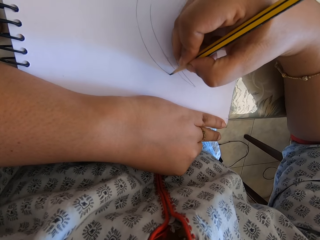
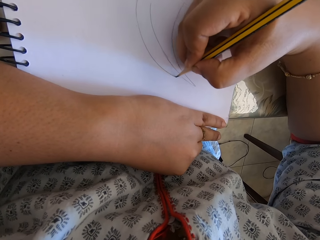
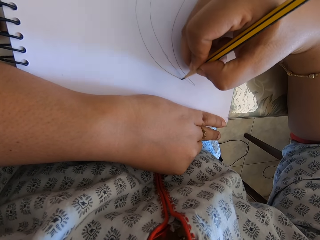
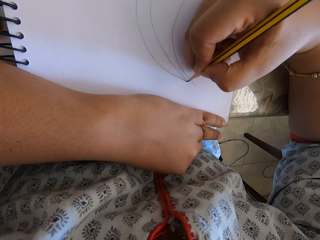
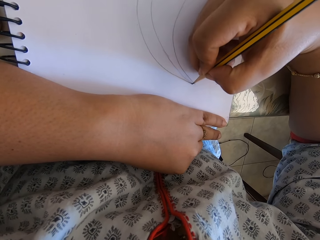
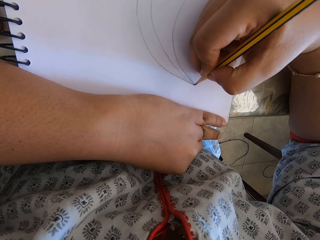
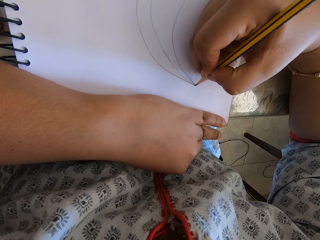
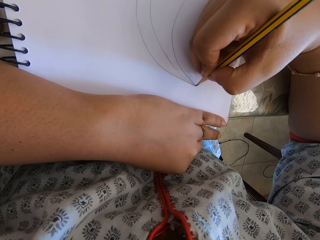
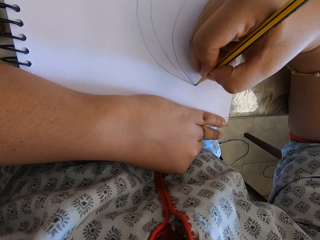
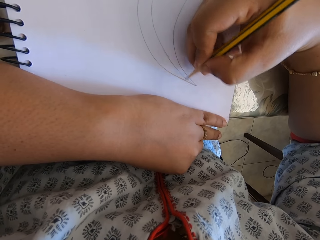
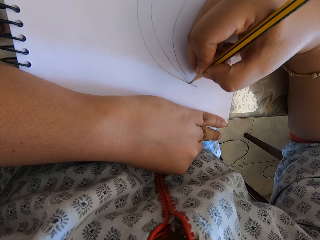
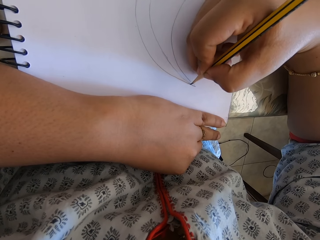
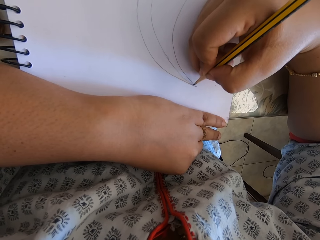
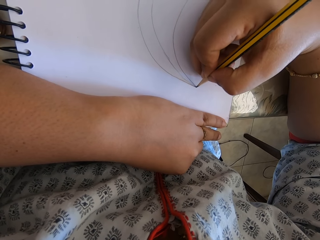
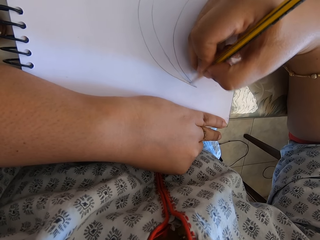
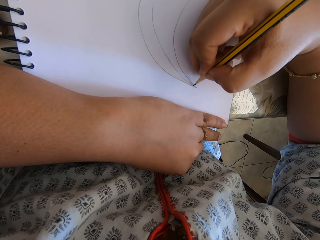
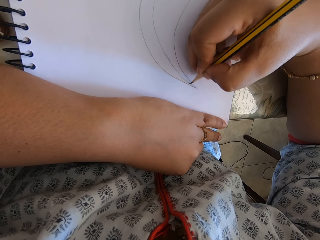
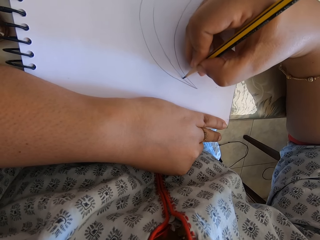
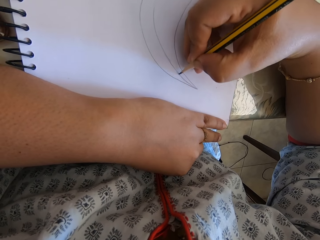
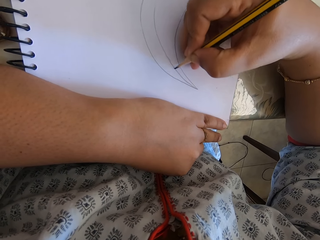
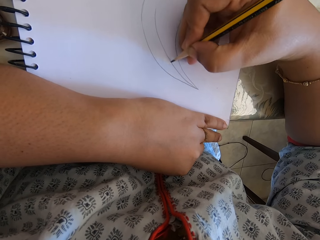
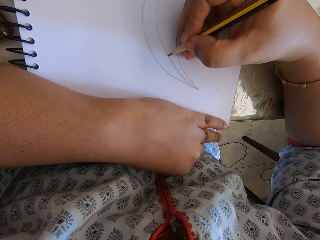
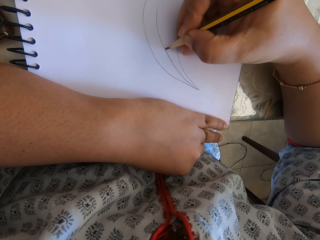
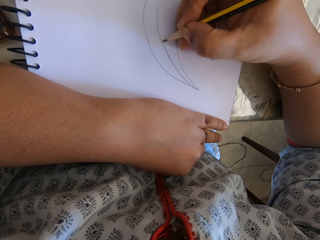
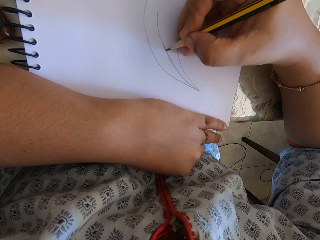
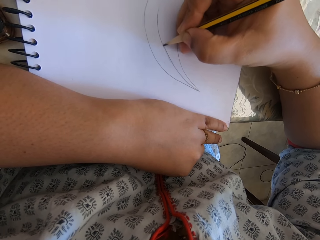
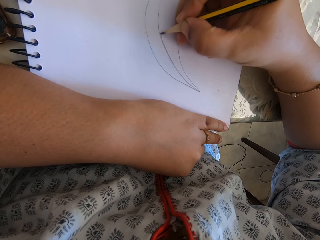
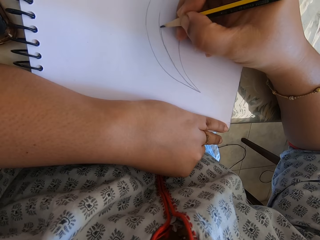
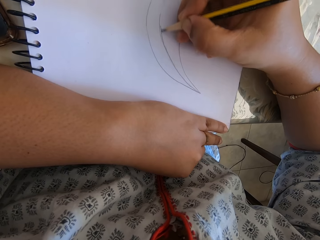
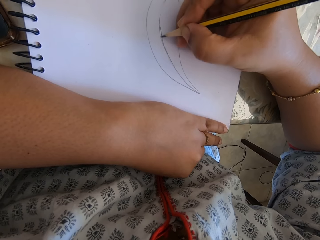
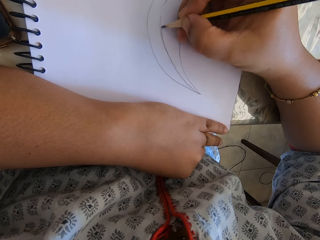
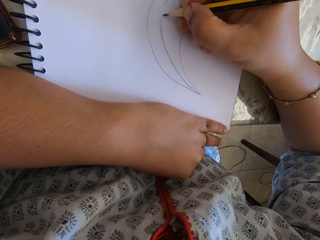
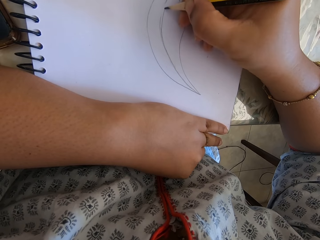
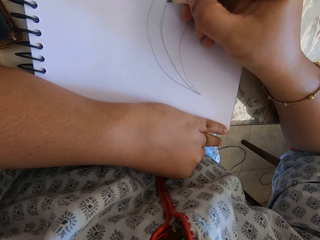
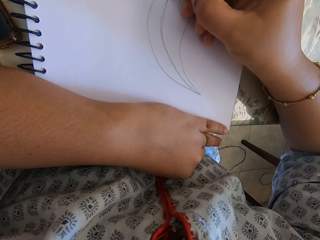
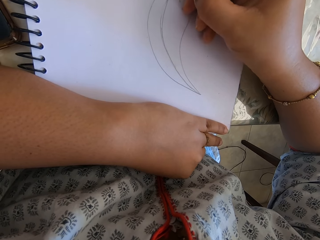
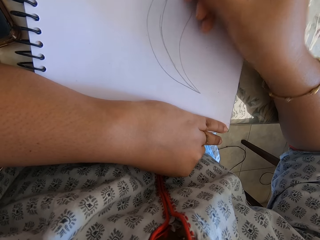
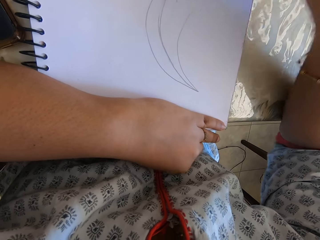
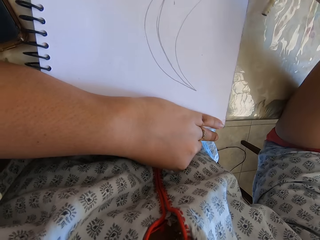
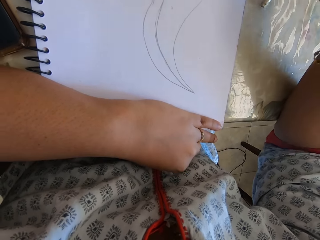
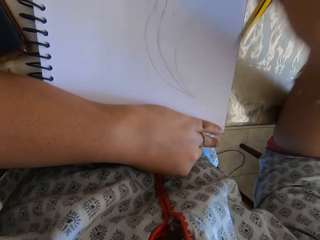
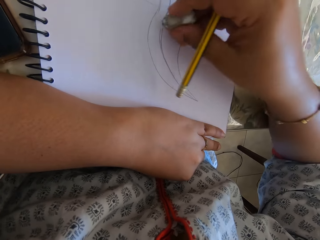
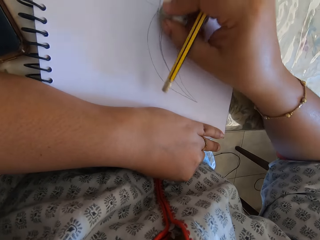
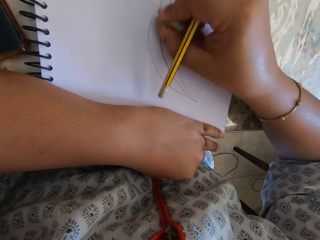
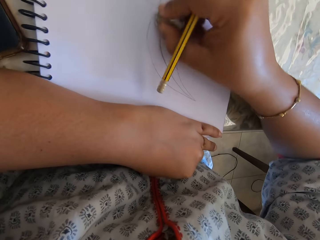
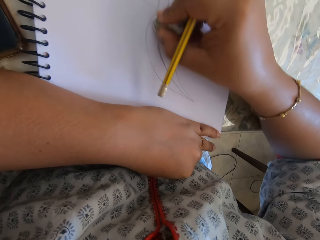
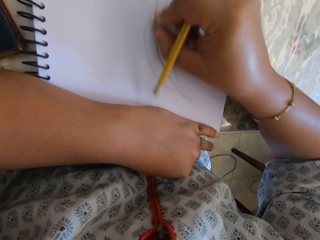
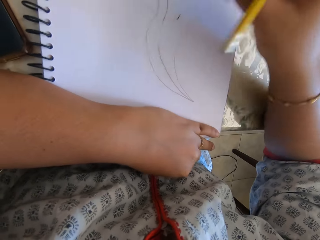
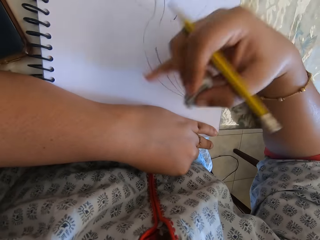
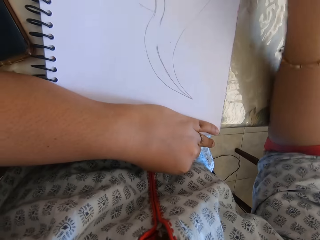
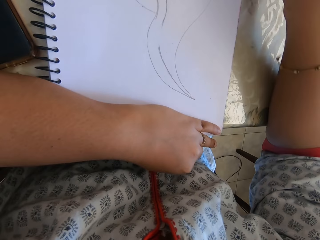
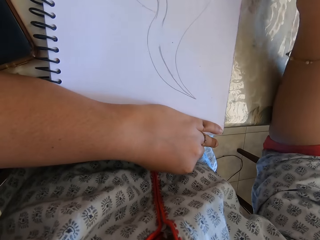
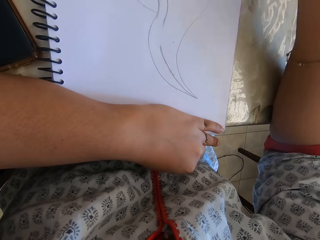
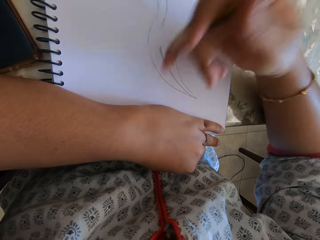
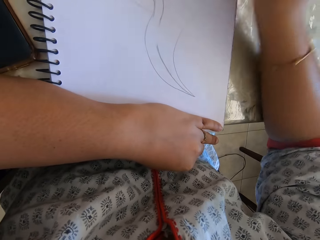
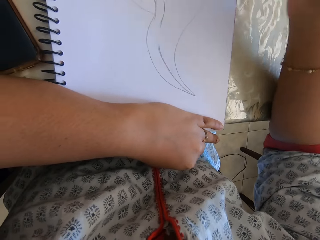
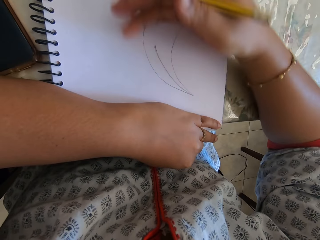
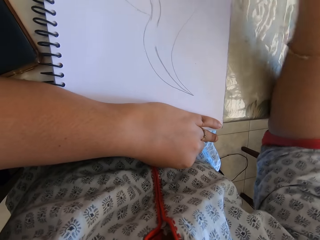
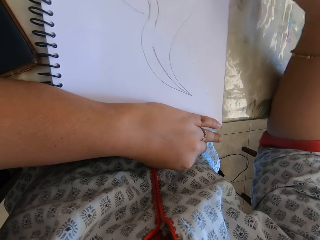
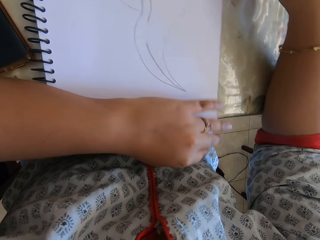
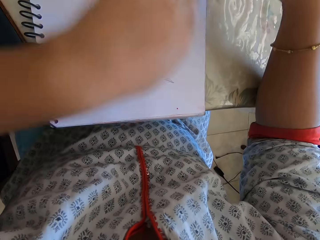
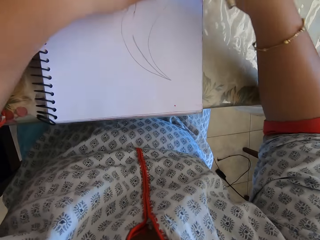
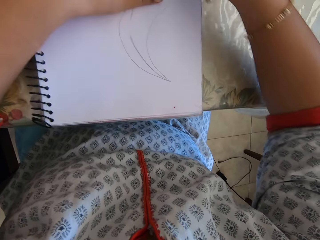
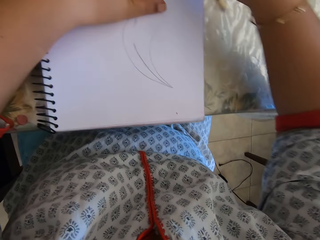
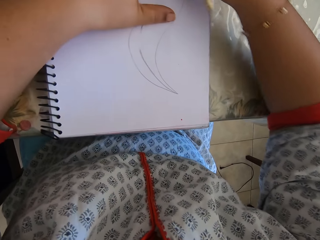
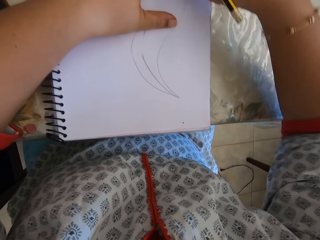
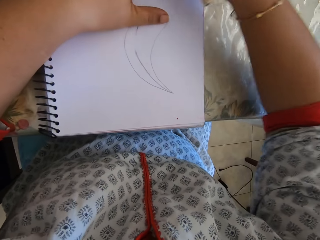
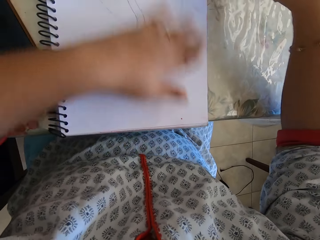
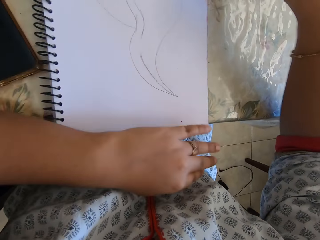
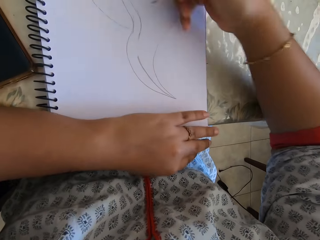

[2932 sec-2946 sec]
The camera wearer takes the rubber from the table. They rub off the drawing. They remove the rubber particles from the book with the right hand. They put the rubber on the table. They remove the rubber particles from the book with the right hand. They rub off the drawing.

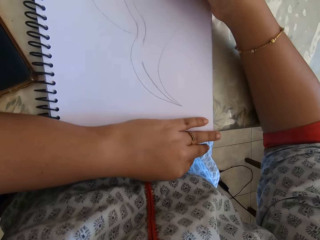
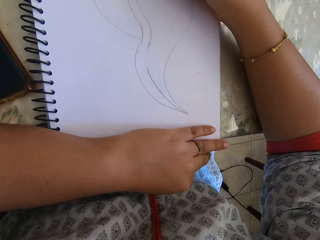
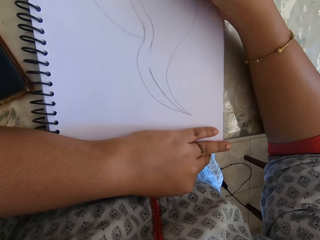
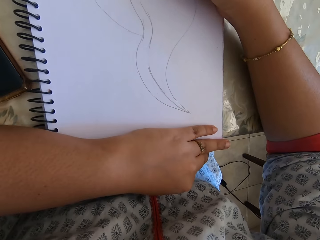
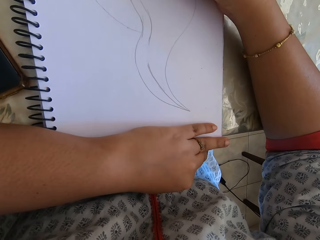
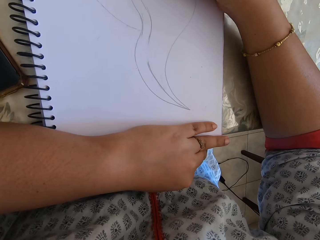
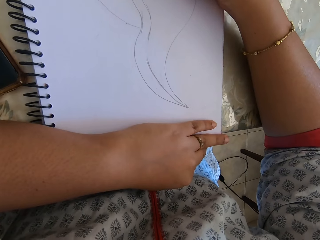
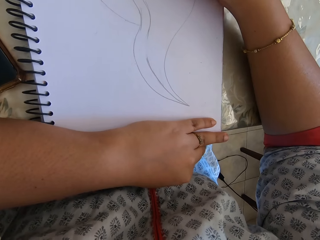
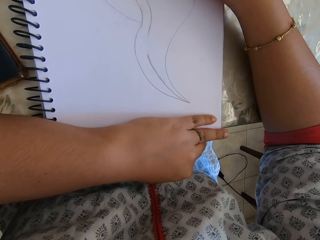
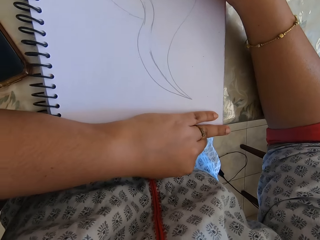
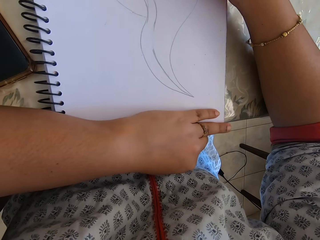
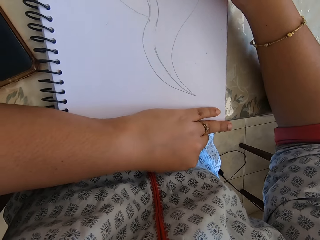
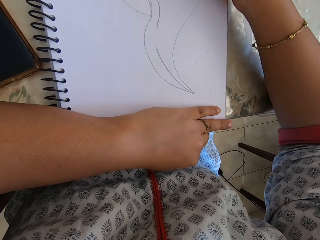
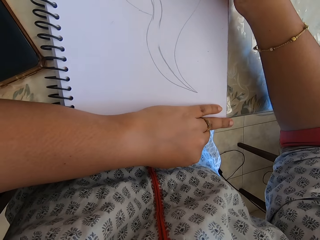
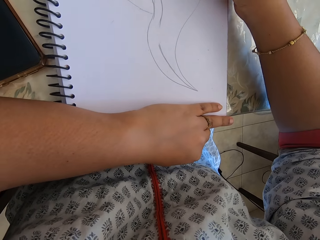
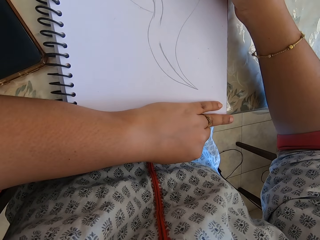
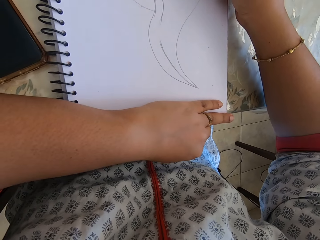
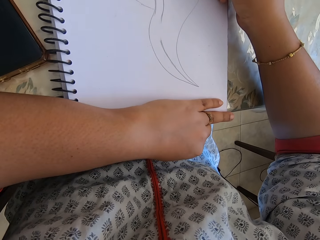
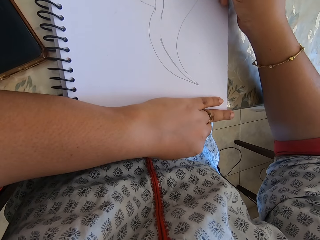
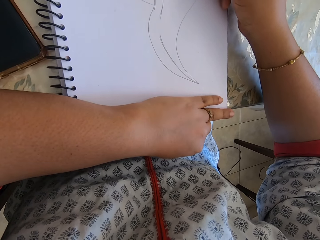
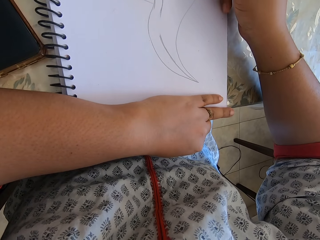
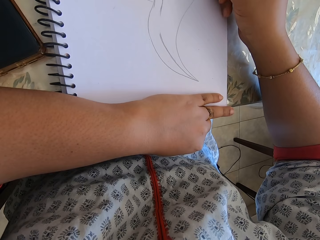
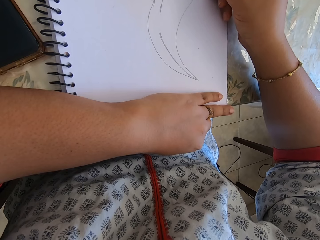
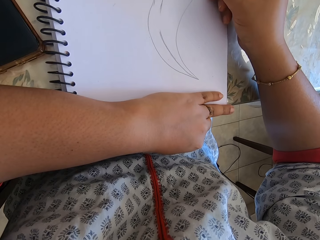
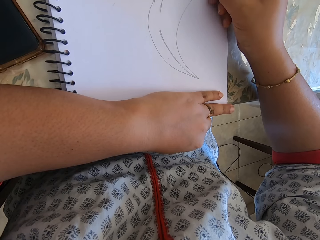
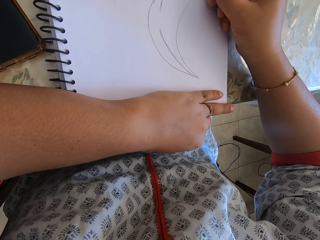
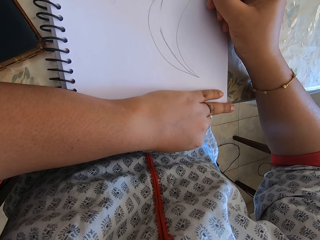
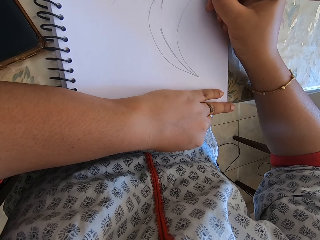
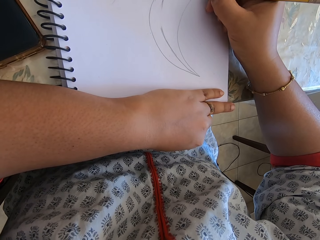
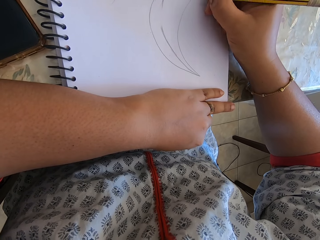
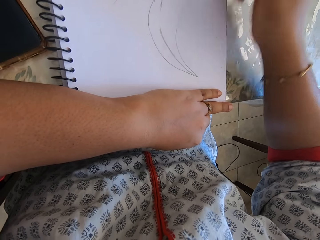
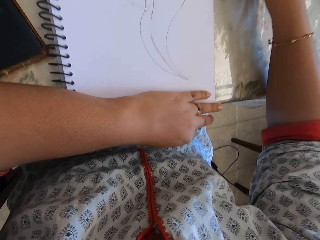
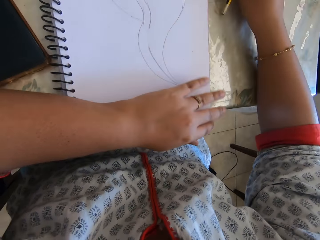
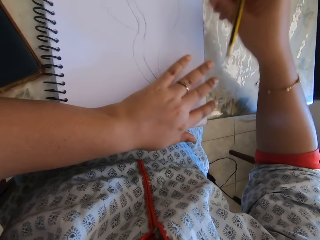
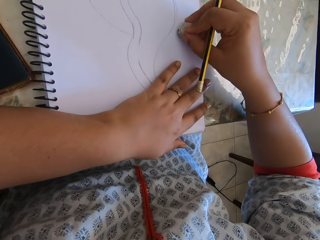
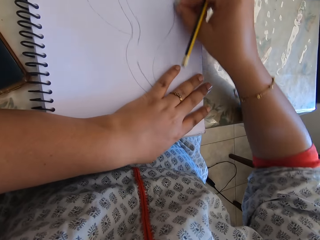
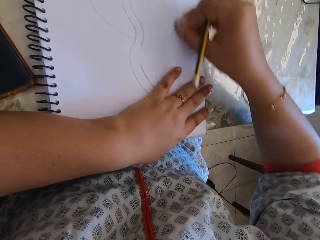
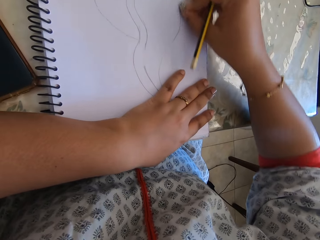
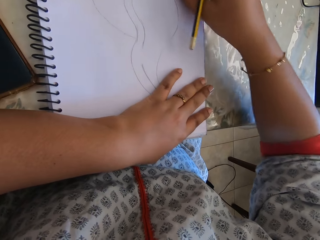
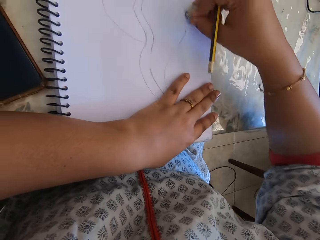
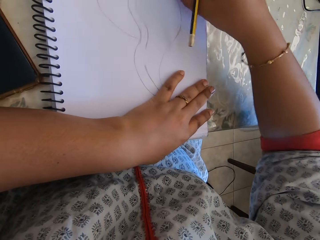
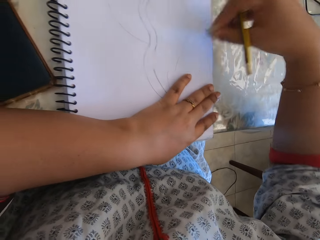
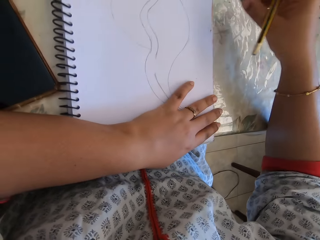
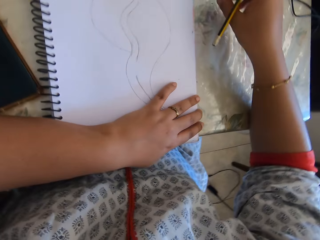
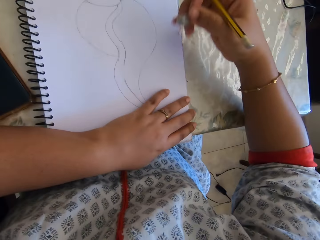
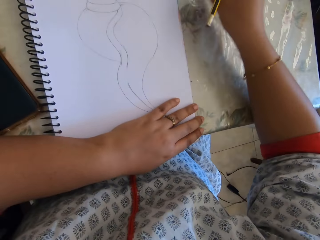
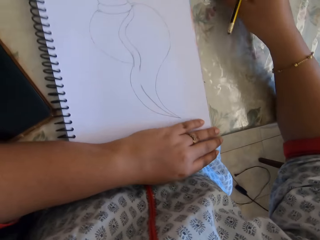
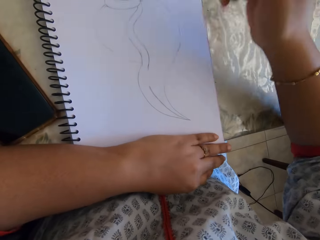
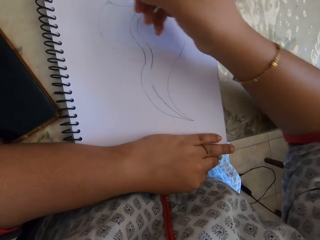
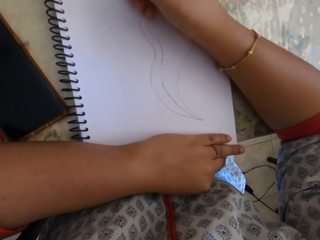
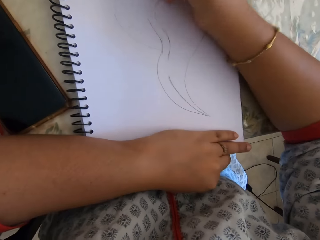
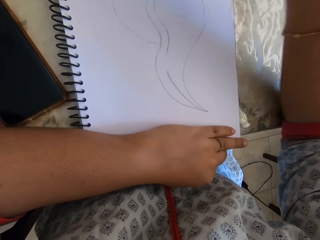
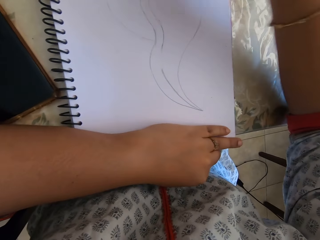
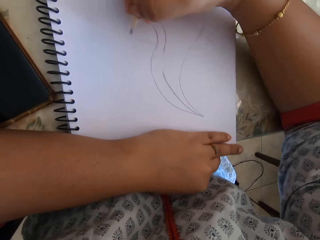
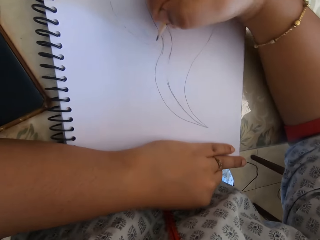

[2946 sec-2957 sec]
The camera wearer draws on the book with a pencil. They take the rubber from the table. They rub off the drawing. They put the rubber on the table. They remove the rubber particles from the book with the right hand.
